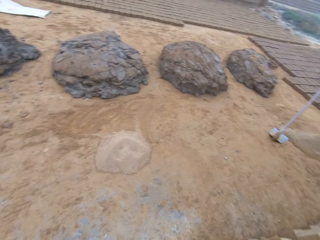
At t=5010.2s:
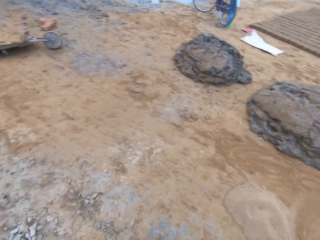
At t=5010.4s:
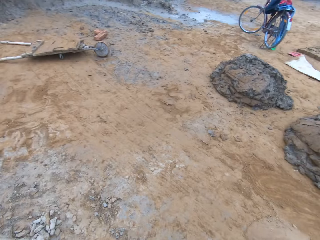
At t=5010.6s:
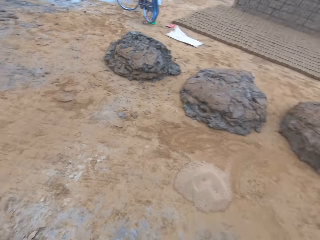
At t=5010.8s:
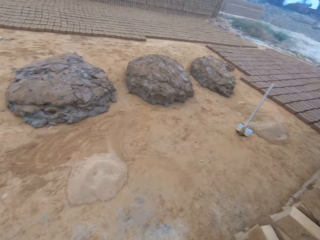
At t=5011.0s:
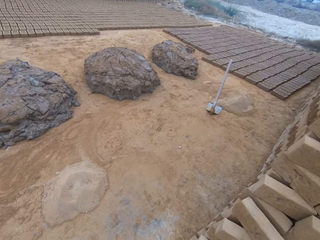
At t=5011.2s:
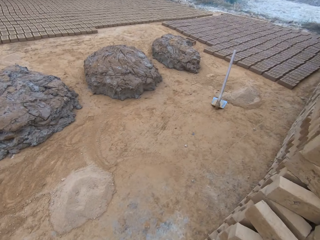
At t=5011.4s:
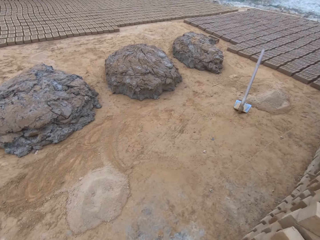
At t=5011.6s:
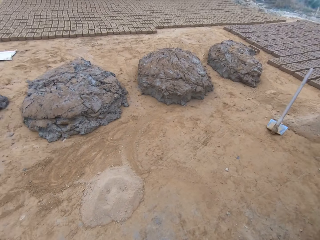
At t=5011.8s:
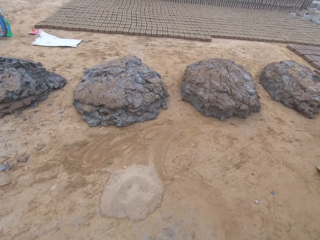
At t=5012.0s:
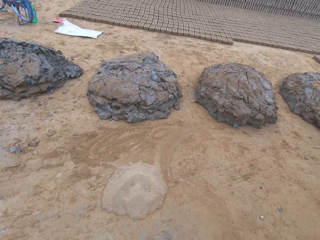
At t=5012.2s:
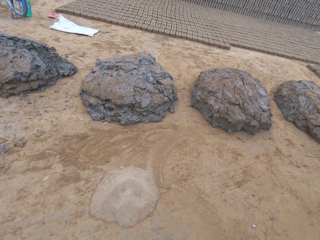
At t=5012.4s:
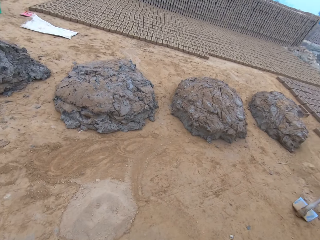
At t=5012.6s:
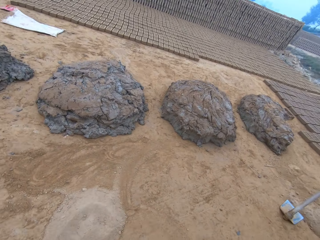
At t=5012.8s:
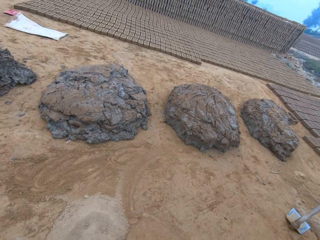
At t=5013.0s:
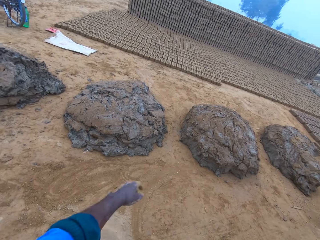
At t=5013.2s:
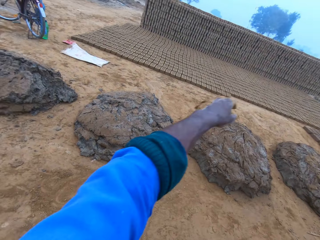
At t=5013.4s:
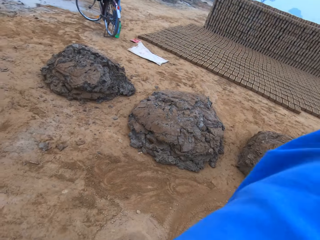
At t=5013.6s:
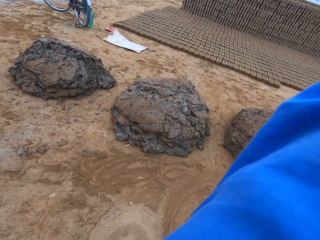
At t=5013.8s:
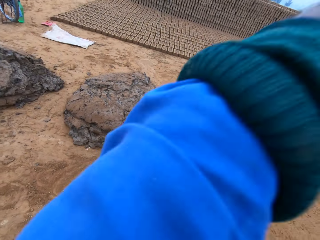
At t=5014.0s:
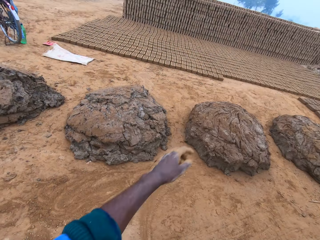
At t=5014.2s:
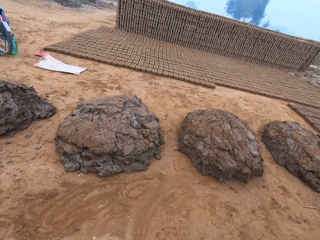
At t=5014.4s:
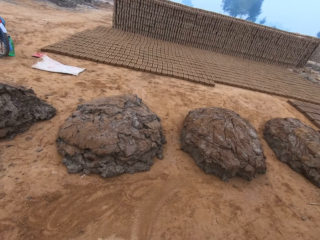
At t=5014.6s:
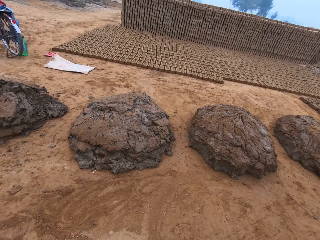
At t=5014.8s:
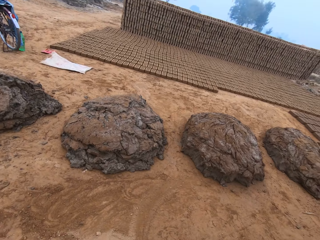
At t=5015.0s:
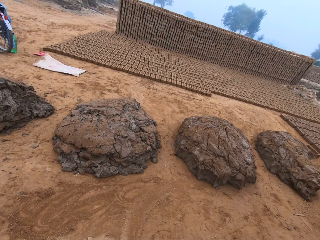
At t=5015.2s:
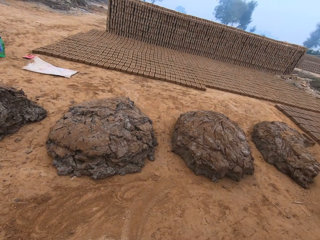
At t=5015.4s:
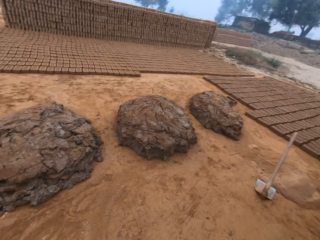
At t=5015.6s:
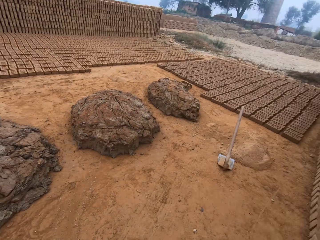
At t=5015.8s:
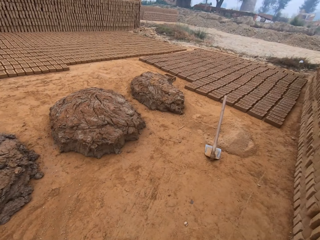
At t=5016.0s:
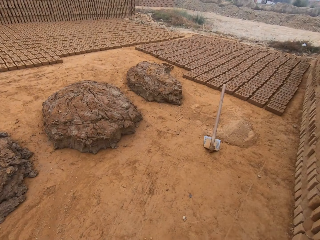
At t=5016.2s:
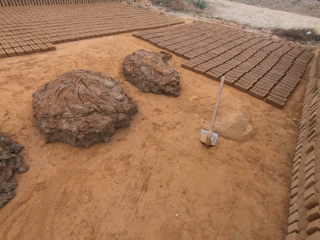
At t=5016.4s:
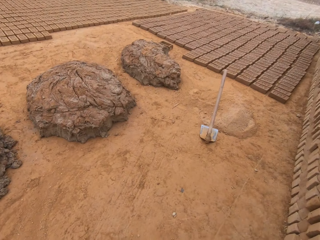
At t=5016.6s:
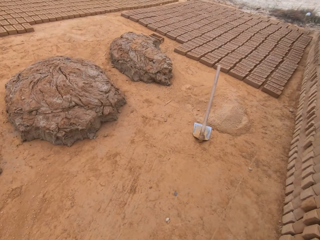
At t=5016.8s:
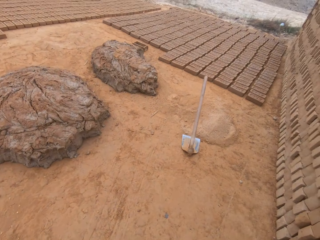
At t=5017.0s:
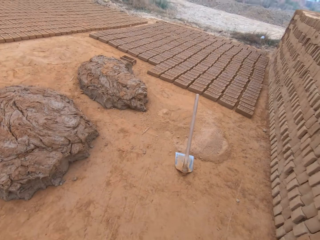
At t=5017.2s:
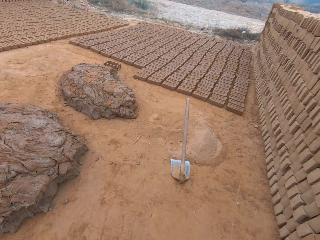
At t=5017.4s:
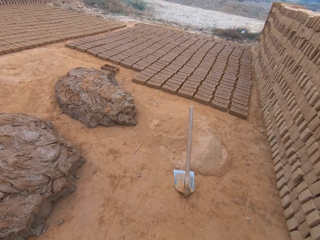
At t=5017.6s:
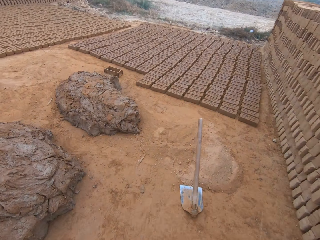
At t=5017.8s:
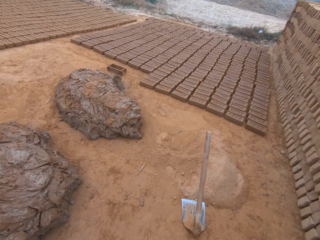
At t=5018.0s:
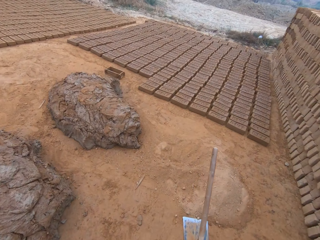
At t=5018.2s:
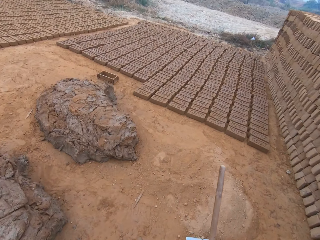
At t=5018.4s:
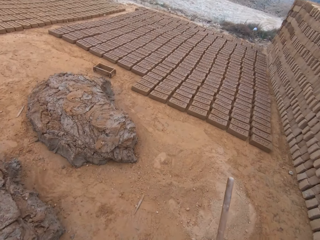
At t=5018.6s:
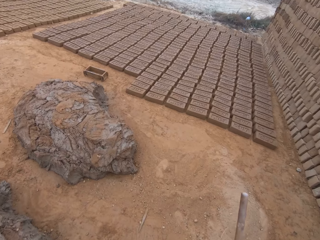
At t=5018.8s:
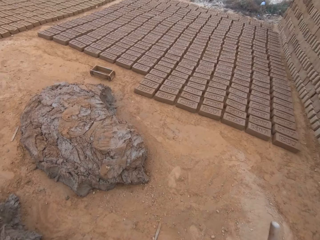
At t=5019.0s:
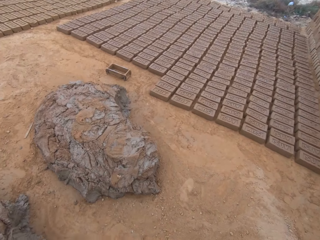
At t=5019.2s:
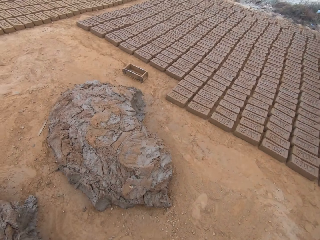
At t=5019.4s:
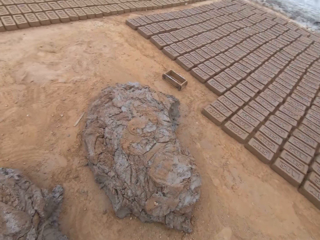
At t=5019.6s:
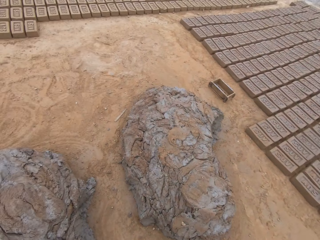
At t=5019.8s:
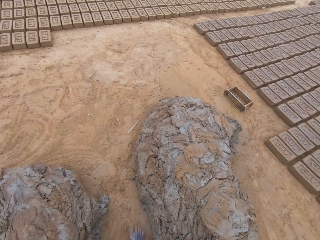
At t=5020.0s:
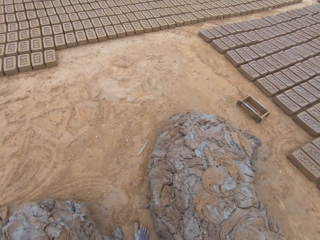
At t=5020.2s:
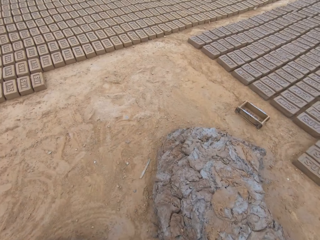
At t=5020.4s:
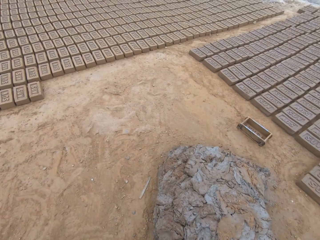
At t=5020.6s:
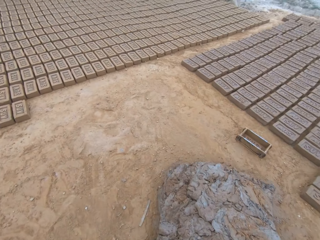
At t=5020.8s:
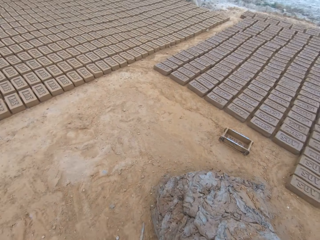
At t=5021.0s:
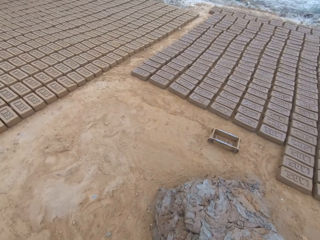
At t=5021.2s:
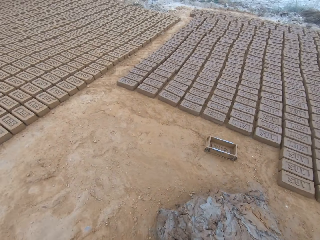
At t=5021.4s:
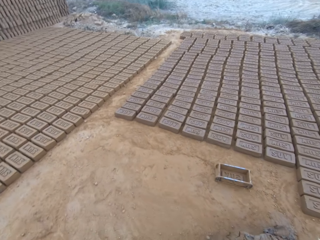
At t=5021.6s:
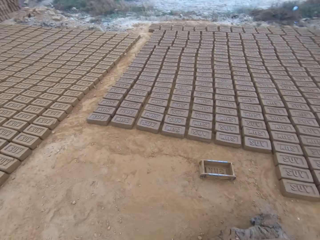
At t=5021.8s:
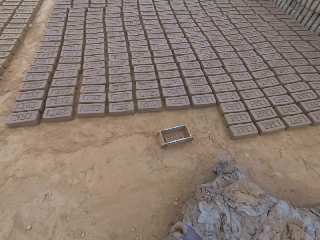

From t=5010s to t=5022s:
The camera wearer raises his hand. He drops his hand. He moves his hand. He walks.

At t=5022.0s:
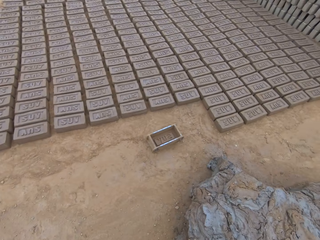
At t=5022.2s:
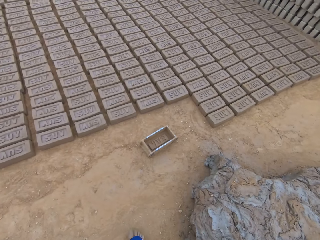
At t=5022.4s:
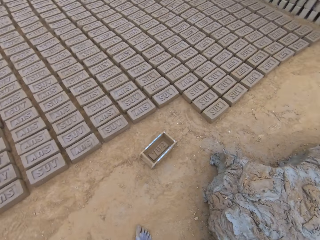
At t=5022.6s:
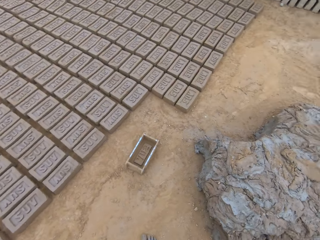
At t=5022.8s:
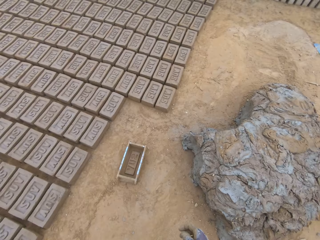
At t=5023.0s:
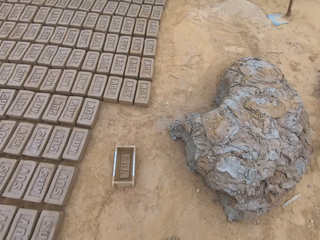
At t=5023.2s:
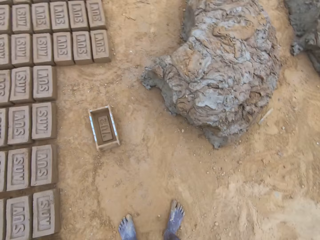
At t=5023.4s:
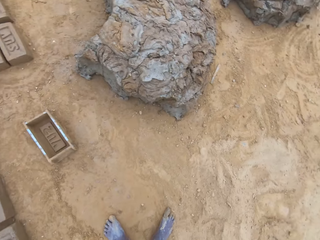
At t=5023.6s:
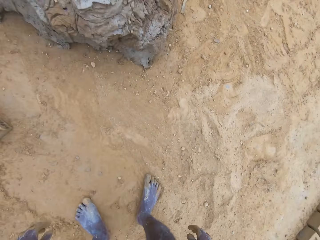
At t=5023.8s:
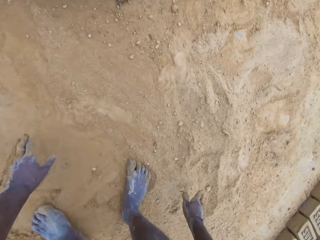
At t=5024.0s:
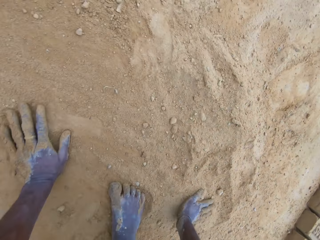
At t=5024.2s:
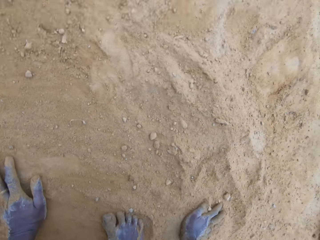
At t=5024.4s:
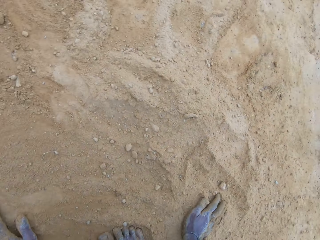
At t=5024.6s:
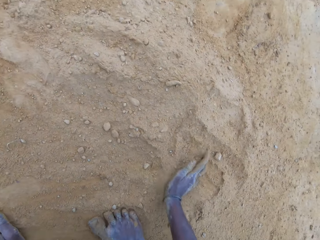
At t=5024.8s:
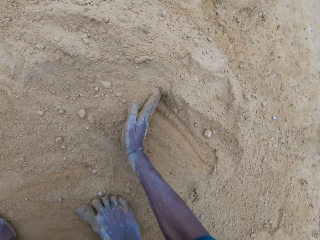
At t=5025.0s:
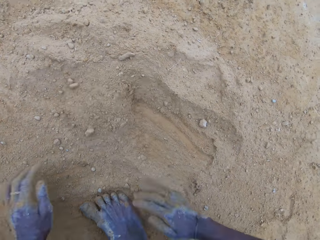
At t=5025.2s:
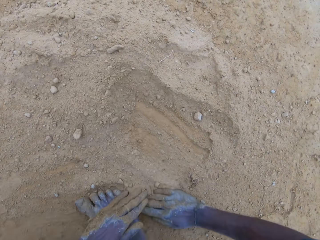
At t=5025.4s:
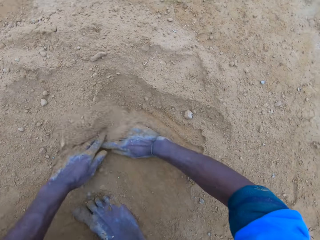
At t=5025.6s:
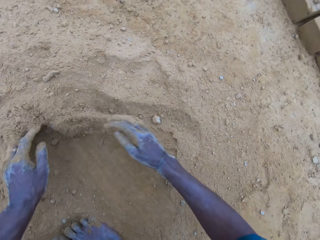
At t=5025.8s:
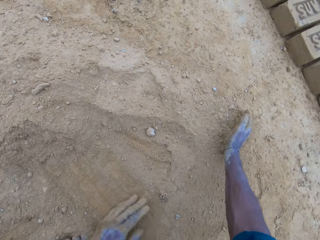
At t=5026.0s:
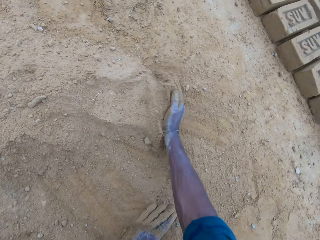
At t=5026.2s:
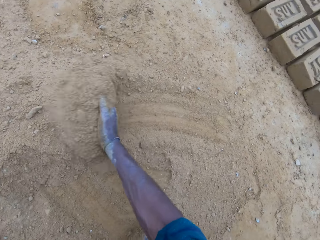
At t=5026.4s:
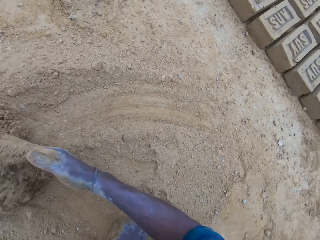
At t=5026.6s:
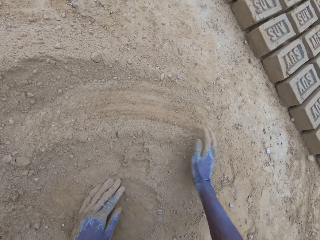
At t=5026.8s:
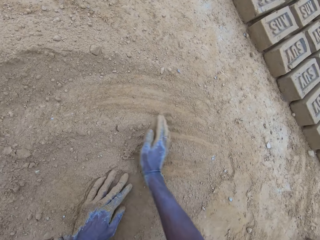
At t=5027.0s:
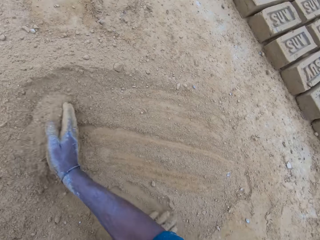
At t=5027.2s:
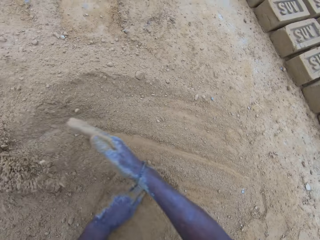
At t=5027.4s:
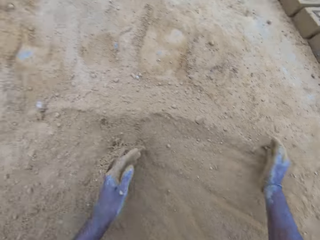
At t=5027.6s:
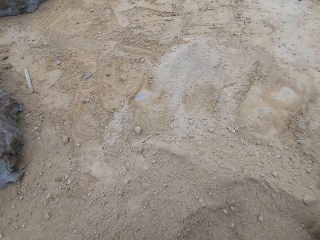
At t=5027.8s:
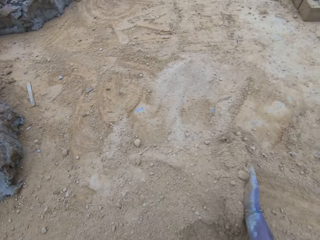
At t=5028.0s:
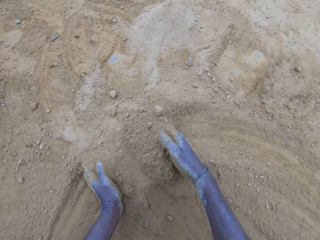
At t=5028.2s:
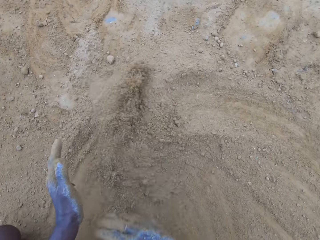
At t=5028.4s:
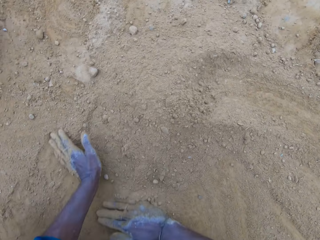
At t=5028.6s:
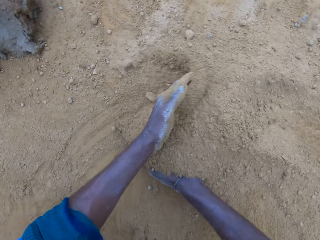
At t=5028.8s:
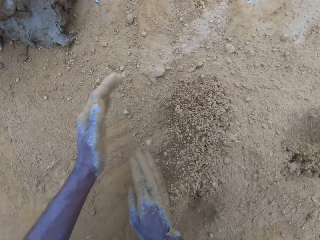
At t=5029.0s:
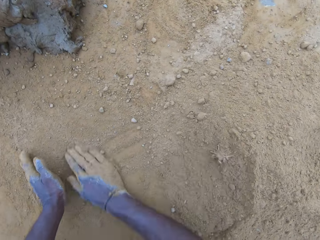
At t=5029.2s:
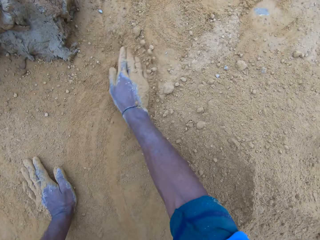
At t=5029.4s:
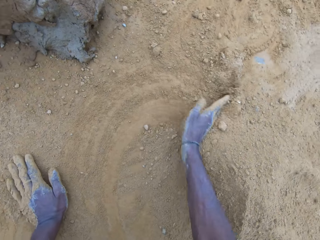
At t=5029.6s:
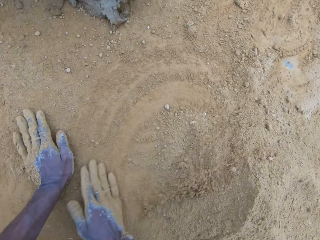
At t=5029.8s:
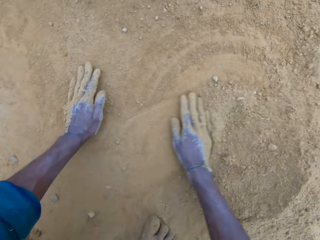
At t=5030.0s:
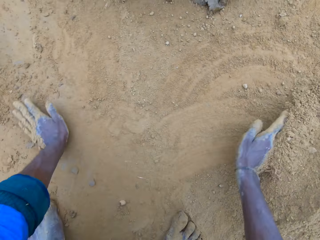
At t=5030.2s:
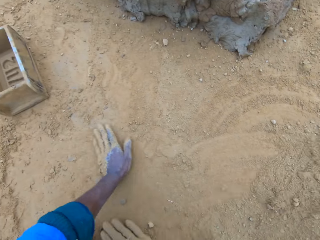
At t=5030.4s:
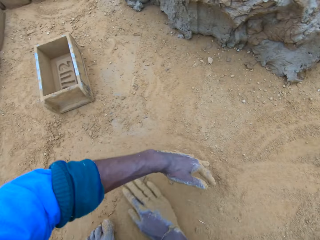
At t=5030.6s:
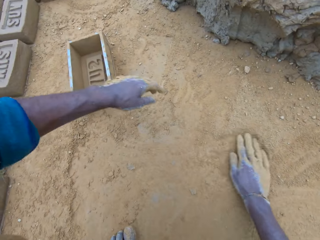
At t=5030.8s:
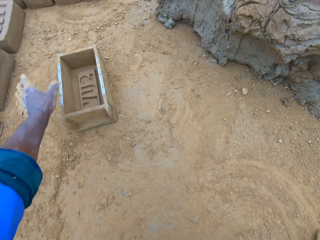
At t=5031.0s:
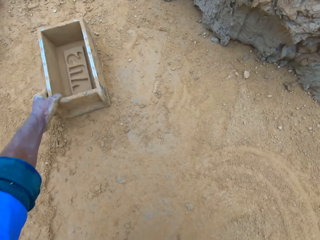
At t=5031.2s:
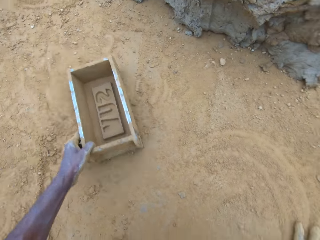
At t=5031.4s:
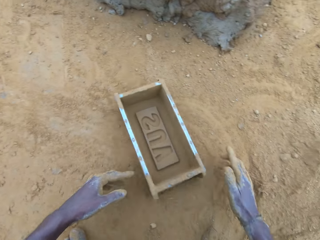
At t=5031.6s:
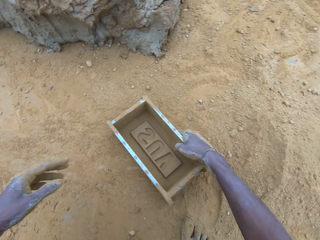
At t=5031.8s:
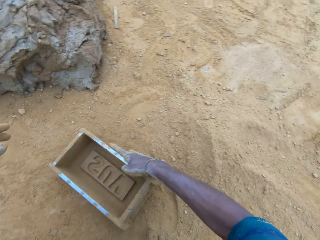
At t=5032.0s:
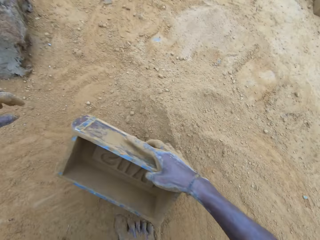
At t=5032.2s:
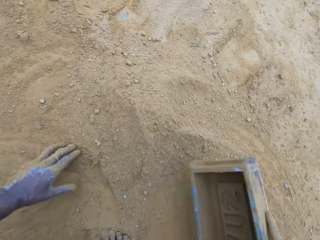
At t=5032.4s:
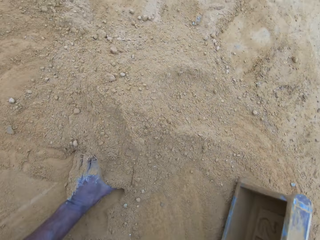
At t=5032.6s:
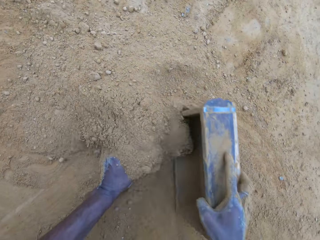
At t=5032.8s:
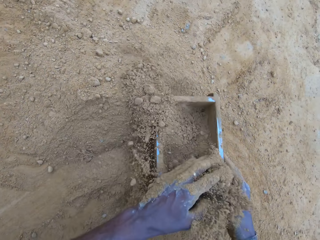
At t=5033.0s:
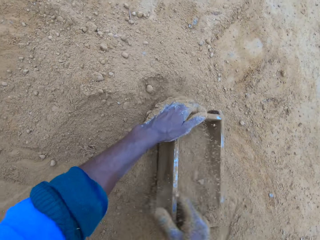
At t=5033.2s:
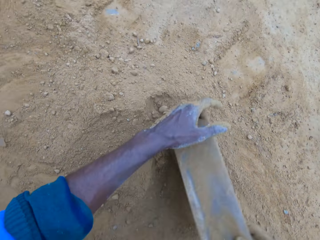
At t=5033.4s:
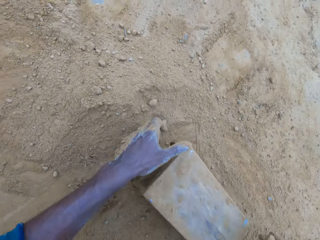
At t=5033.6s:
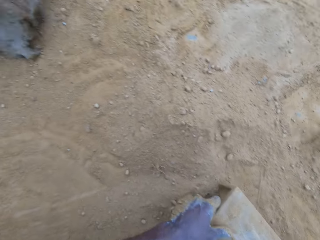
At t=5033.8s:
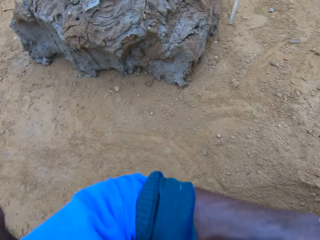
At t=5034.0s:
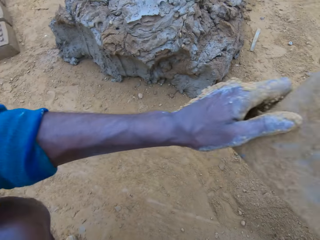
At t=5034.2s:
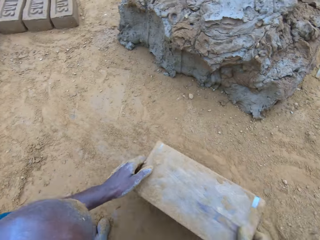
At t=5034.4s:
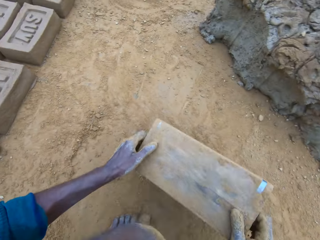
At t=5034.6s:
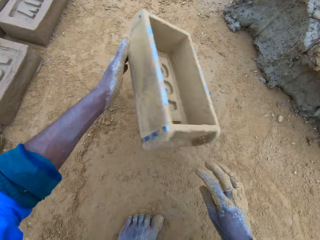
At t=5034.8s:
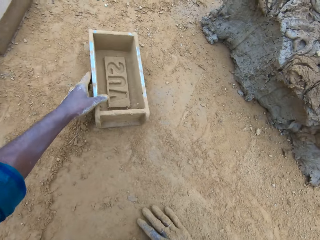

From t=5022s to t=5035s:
The camera wearer gathers sand on the ground with his hand. He picks up the brick mold on the ground. He pours sand into the brick mold. He pours the sand in the brick mold on the ground. He hits the brick mold on the ground. He puts the brick mold aside.
